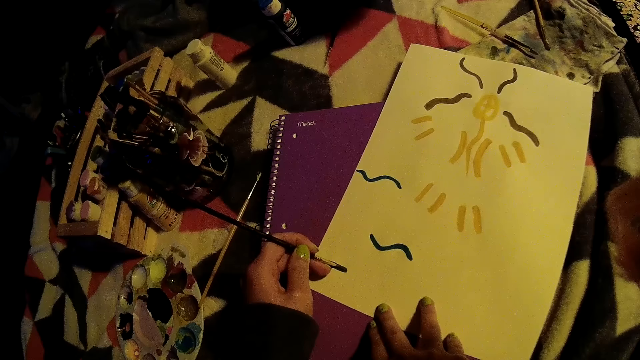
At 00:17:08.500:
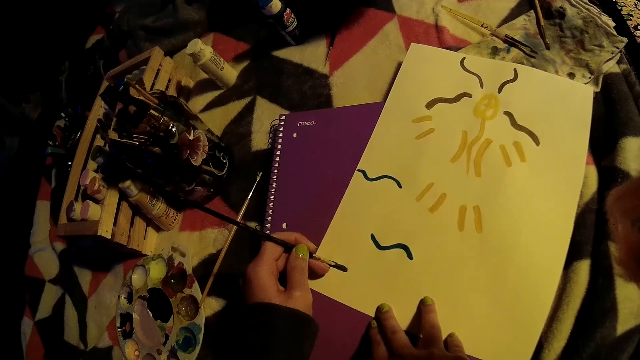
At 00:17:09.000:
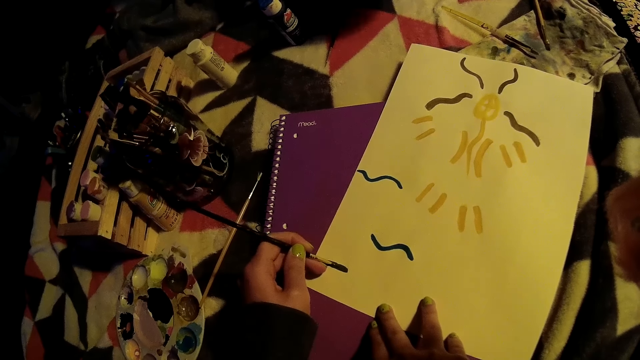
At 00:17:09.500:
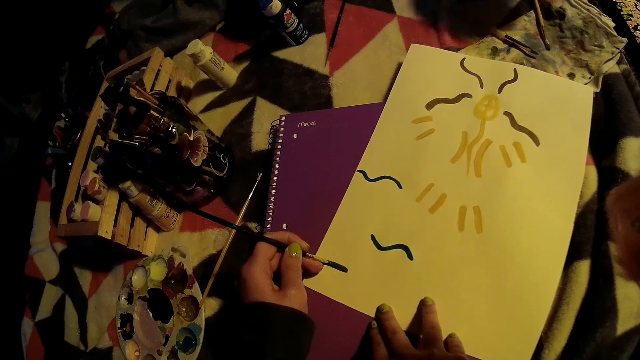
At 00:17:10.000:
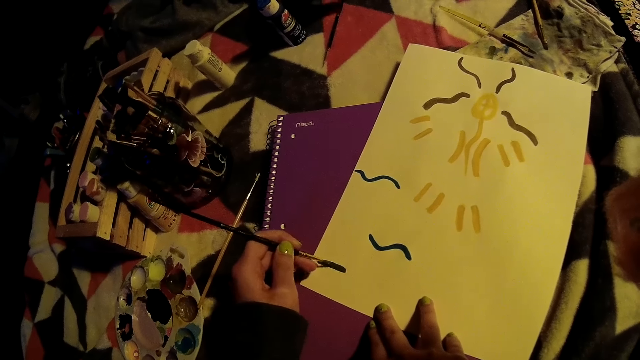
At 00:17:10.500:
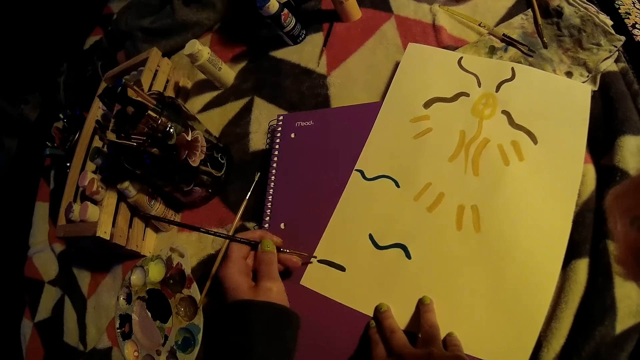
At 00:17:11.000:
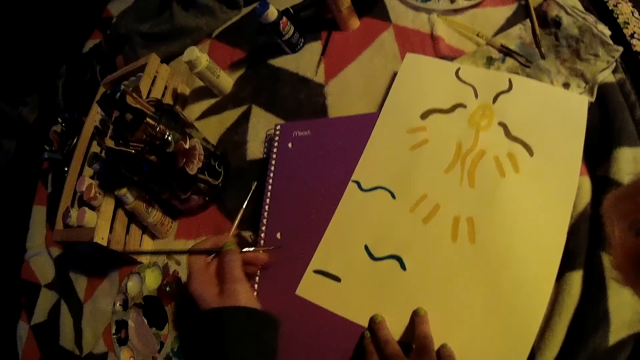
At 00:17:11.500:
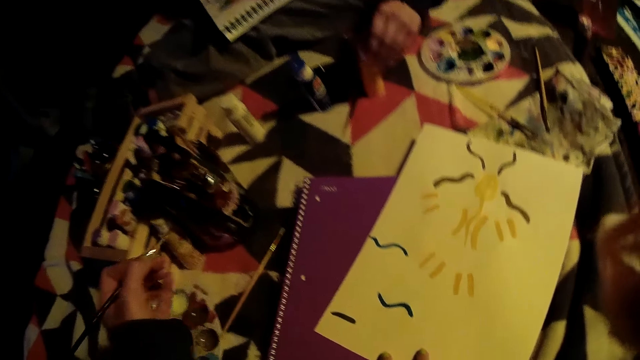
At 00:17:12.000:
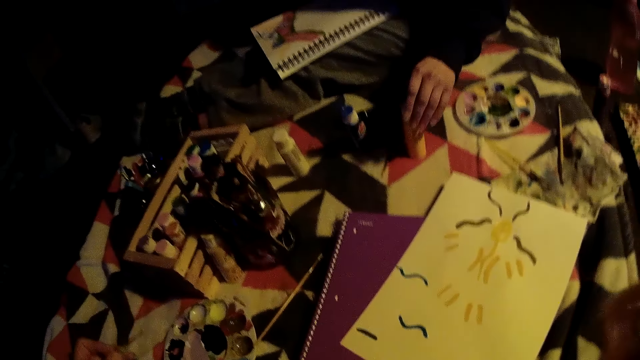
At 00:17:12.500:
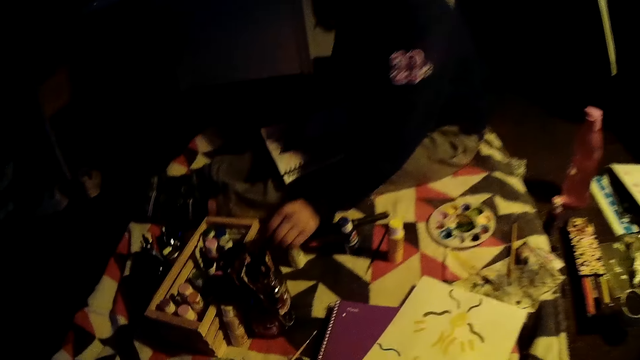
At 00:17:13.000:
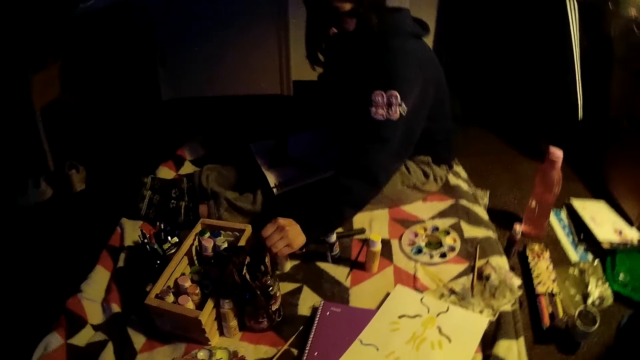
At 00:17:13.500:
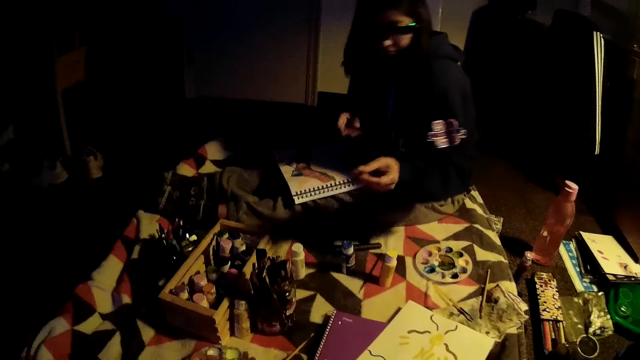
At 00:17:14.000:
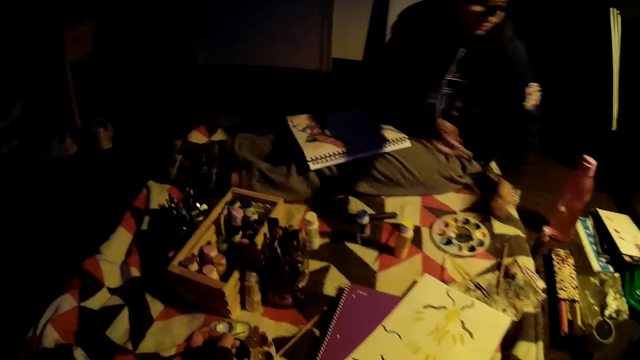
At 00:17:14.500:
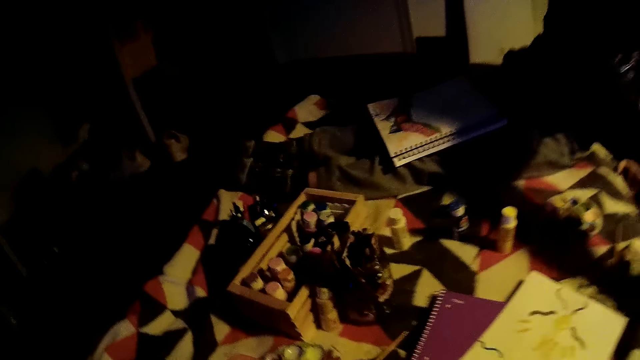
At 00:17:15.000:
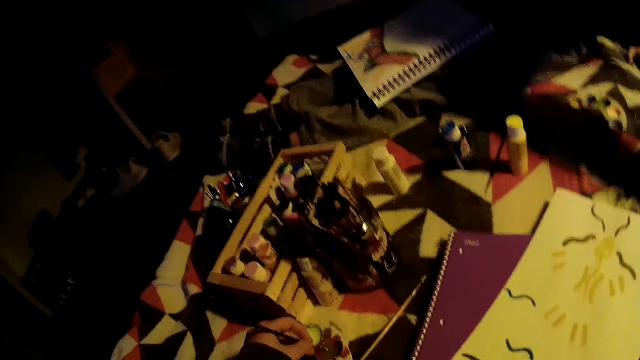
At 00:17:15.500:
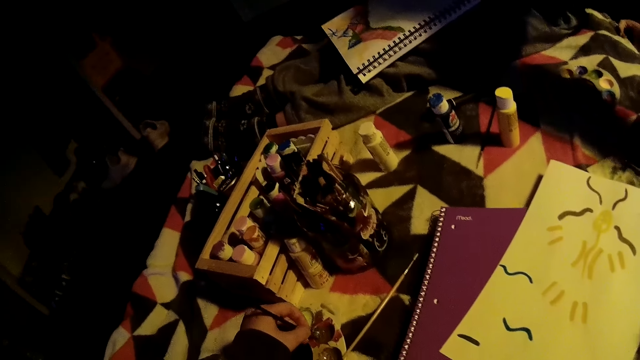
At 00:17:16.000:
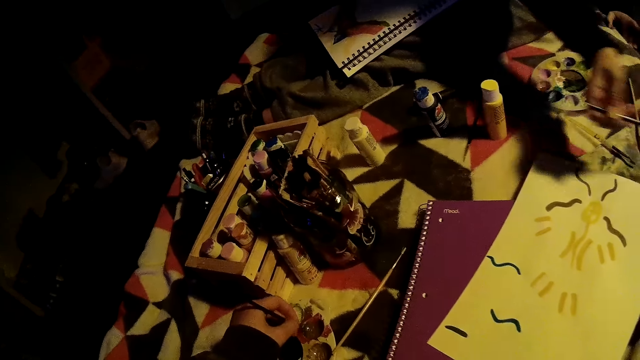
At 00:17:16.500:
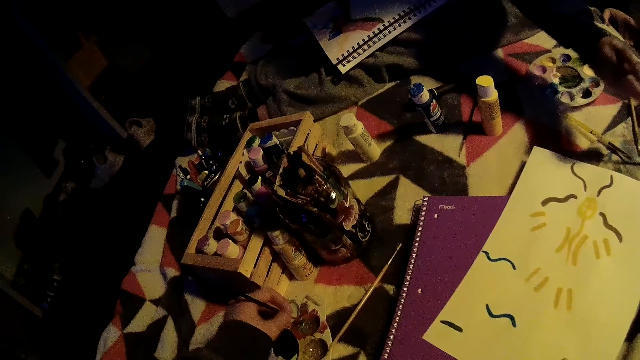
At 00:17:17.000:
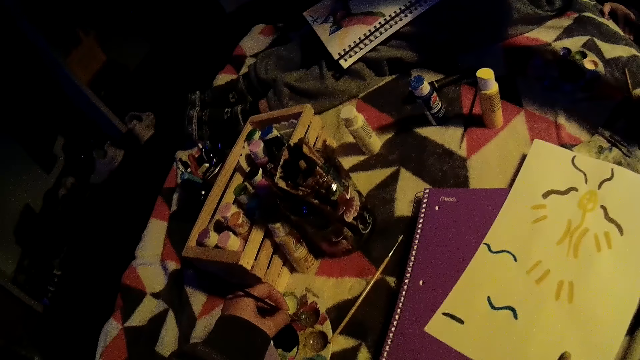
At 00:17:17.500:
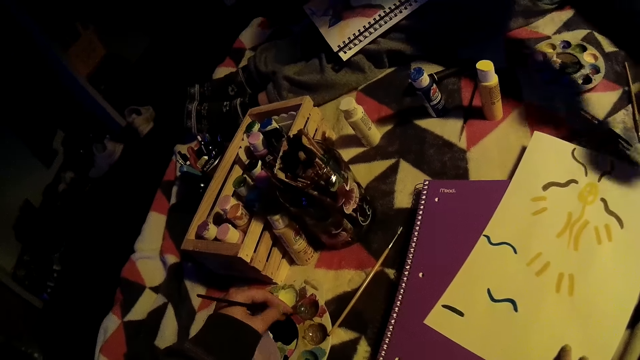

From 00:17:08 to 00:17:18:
The woman drops the bottle on the bed with her left hand. She adjusts the bottle on the bed with her left hand. She picks up a paintbrush from a container with her left hand. The camera wearer picks the color from the color palette with the paintbrush with her left hand.

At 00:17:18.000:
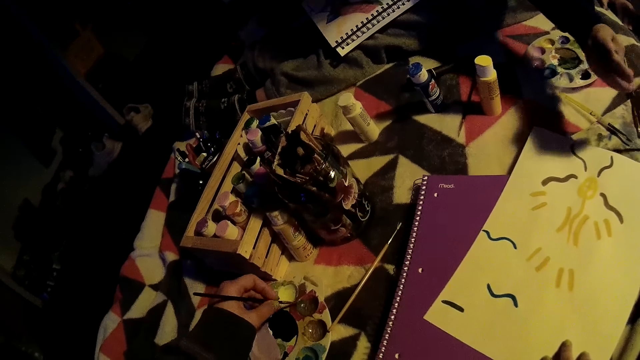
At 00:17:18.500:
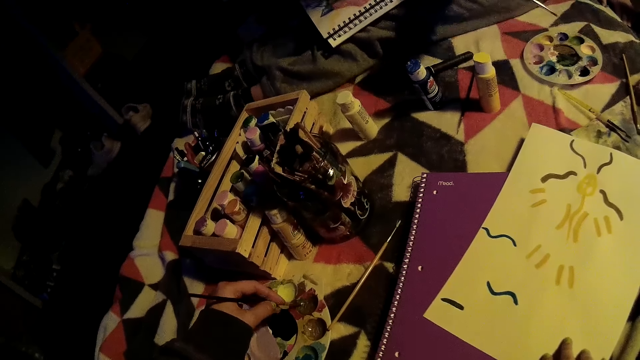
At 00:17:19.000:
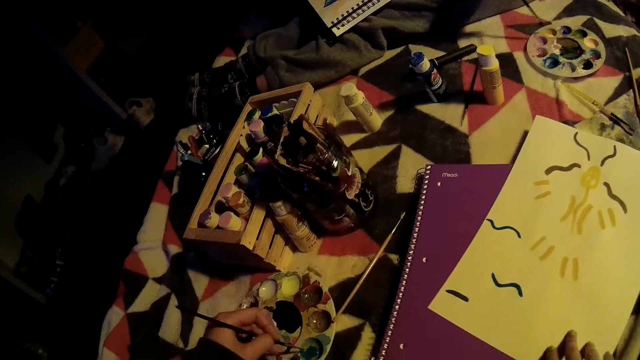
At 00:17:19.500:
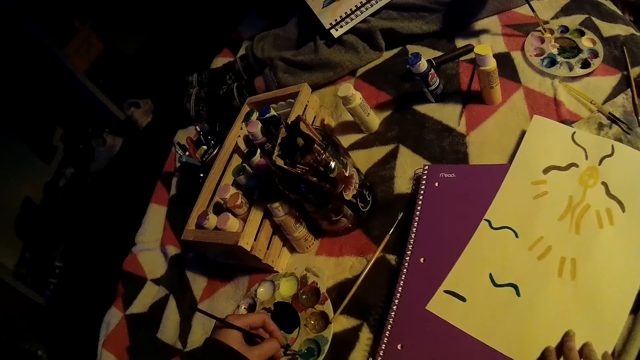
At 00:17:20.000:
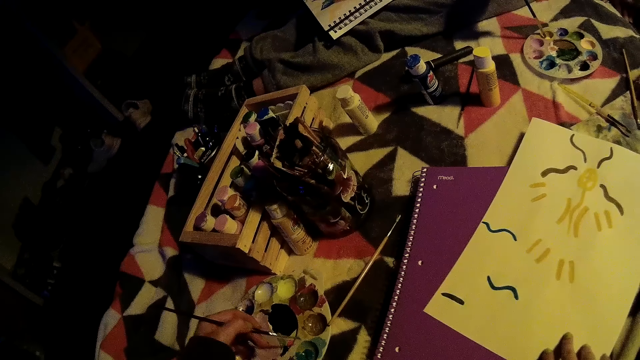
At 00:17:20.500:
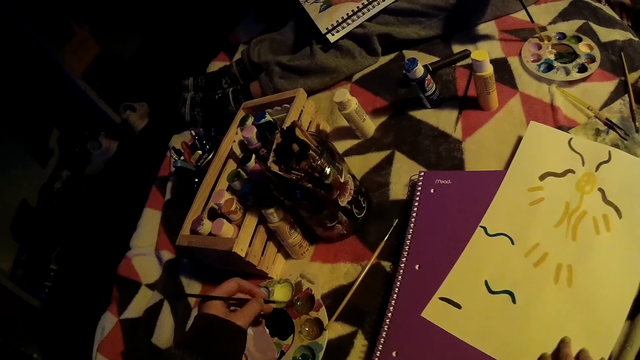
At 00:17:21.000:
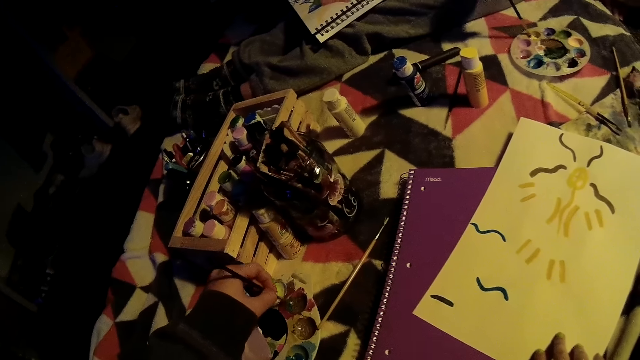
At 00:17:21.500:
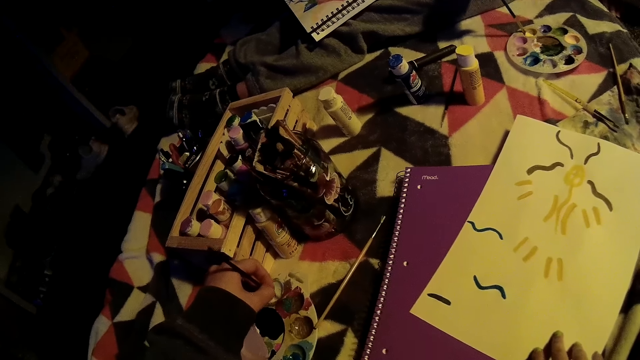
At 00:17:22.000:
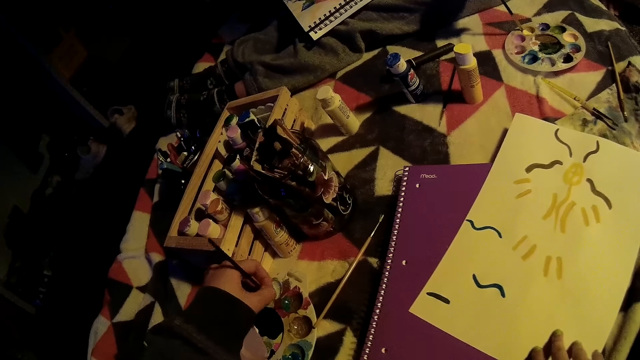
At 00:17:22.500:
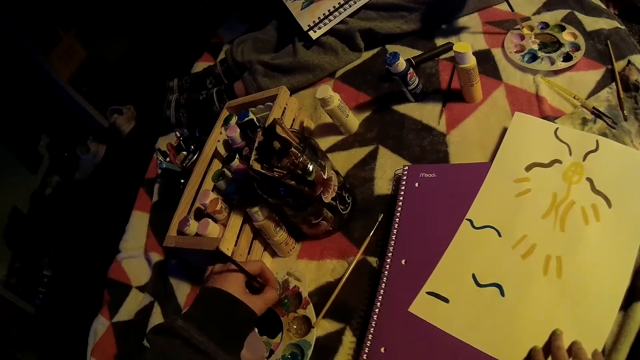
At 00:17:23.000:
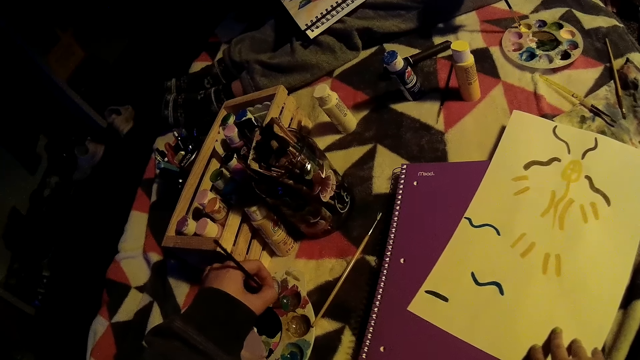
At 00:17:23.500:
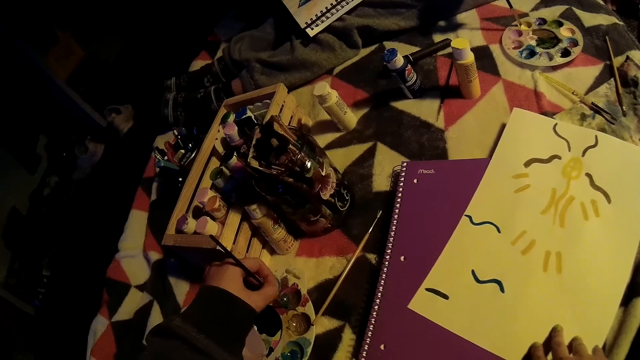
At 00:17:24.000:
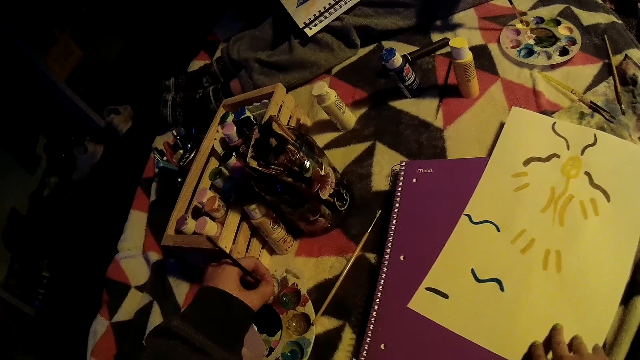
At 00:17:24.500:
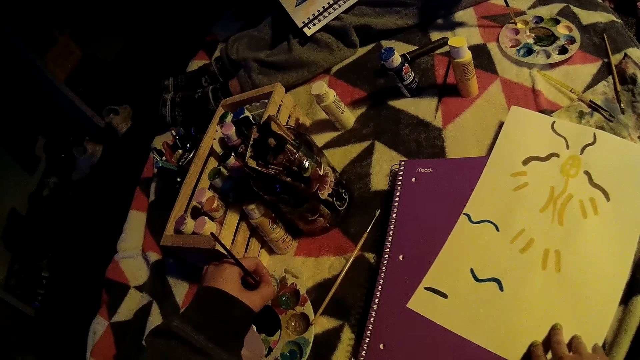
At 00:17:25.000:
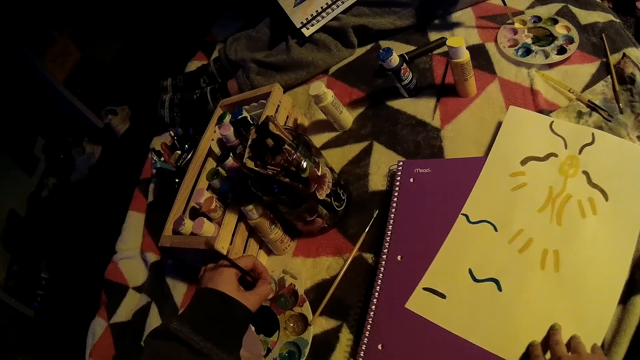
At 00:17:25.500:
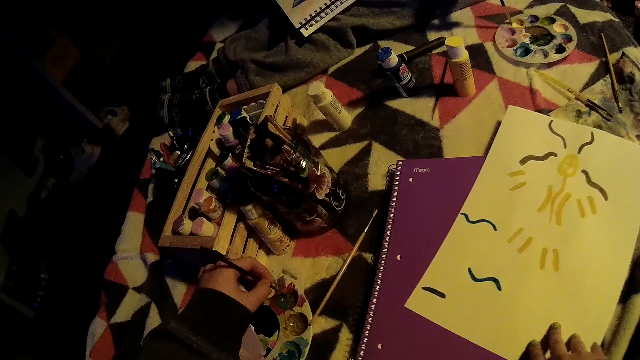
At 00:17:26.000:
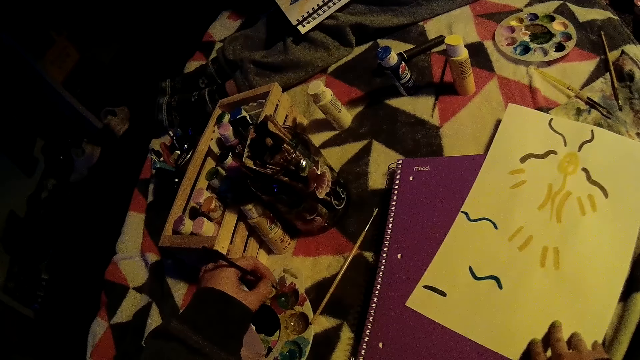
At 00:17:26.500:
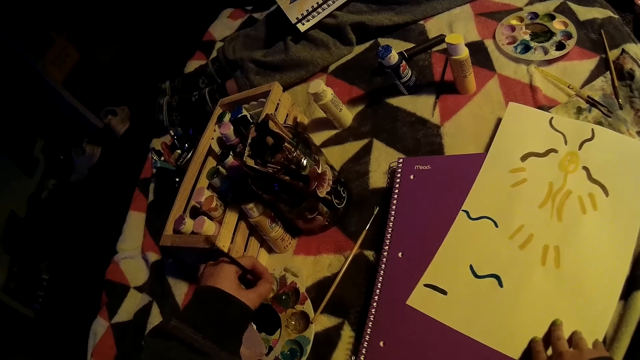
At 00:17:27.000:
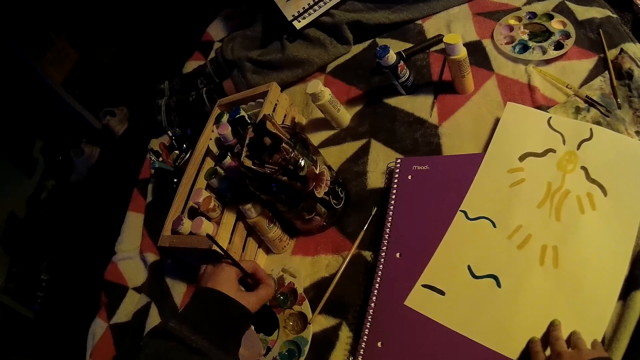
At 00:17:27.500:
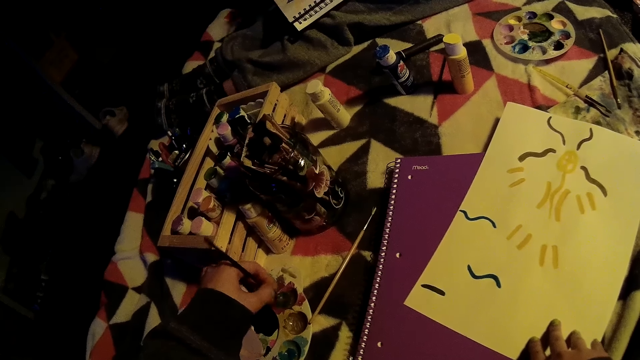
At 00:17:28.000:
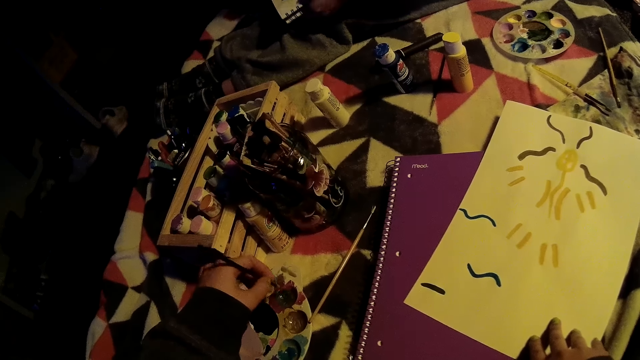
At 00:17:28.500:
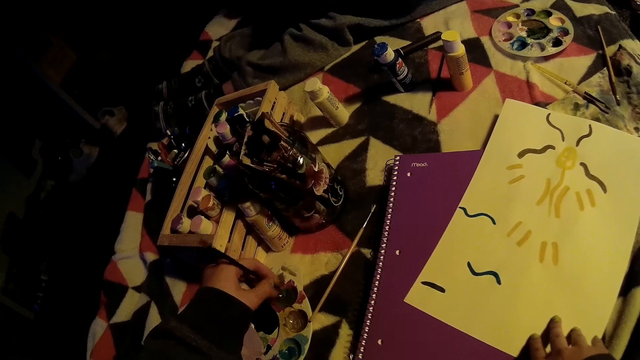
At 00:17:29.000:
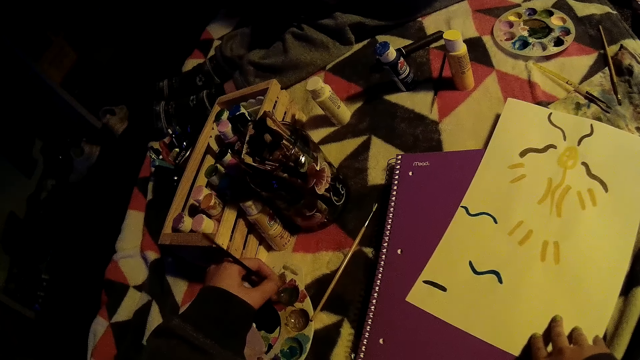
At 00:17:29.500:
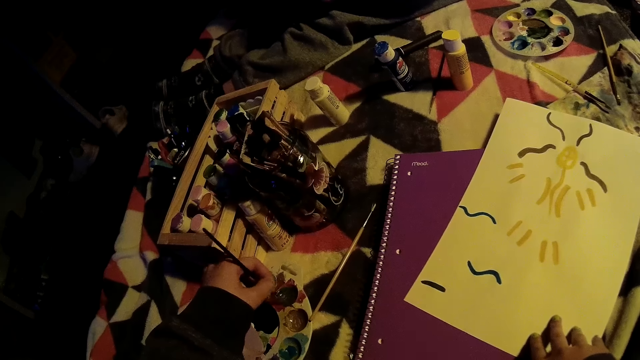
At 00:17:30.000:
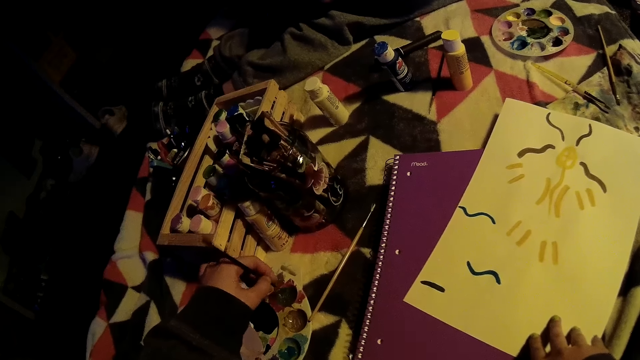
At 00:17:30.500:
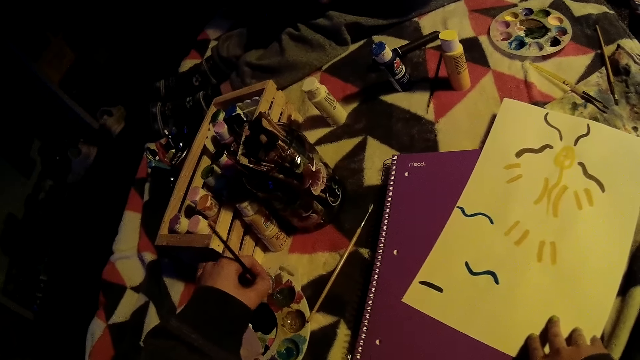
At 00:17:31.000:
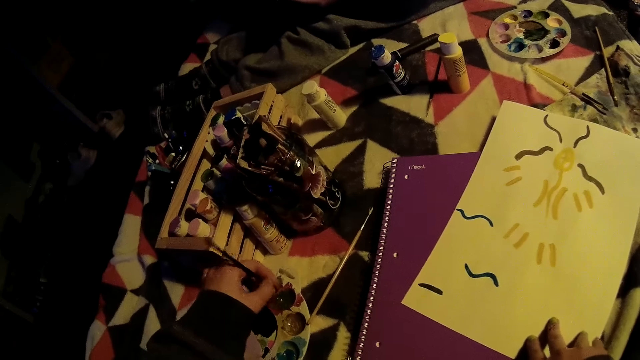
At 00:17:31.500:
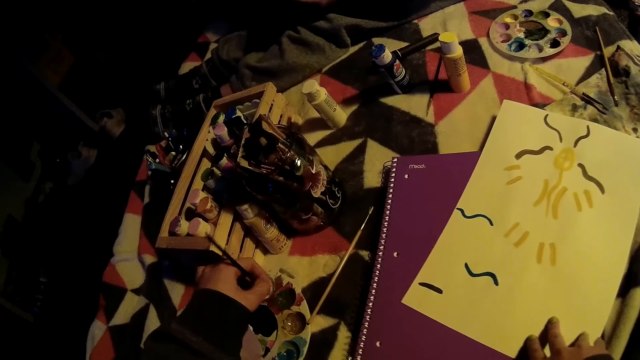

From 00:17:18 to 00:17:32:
The woman holds the paintbrush in her right hand. The camera wearer picks a color, the green paint, from the color palette with the paintbrush in her left hand. The woman picks a color from the color palette with the paintbrush in her right hand. The camera wearer mixes the colors in the color palette with the paintbrush in her left hand. The woman removes the paintbrush from the color palette with her right hand.
